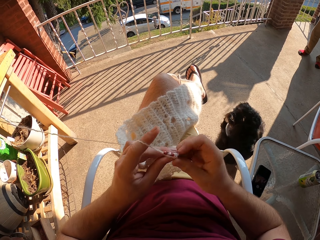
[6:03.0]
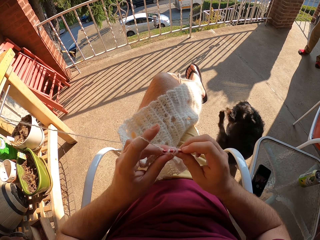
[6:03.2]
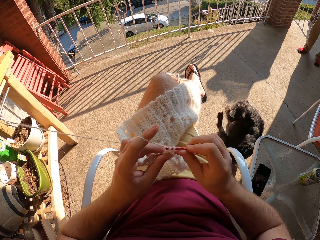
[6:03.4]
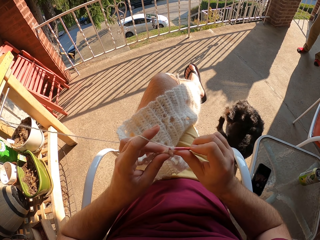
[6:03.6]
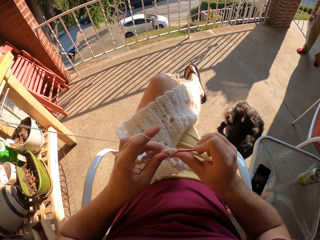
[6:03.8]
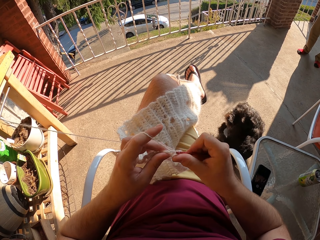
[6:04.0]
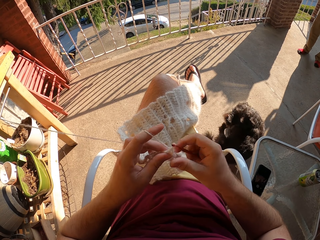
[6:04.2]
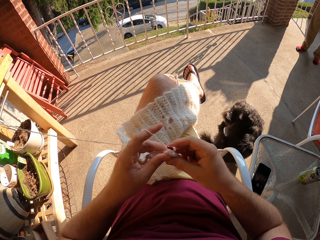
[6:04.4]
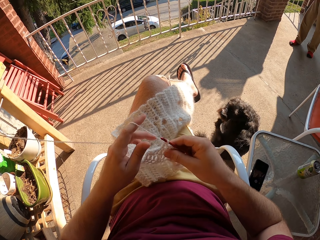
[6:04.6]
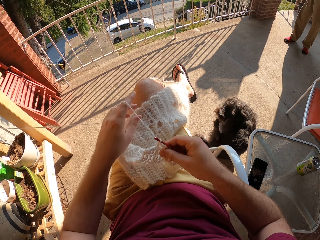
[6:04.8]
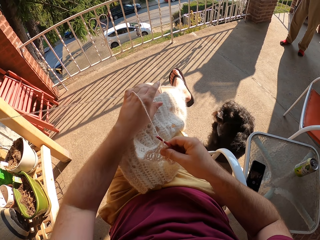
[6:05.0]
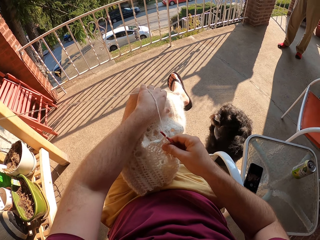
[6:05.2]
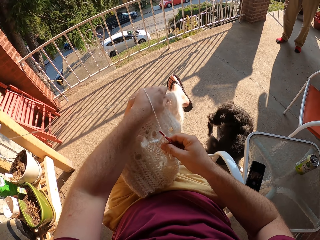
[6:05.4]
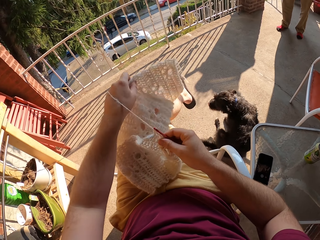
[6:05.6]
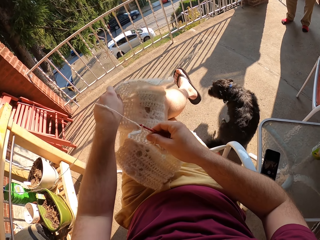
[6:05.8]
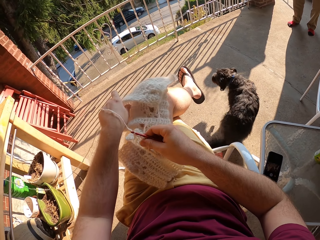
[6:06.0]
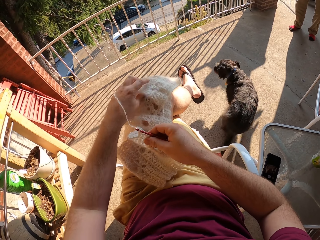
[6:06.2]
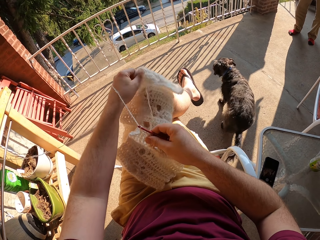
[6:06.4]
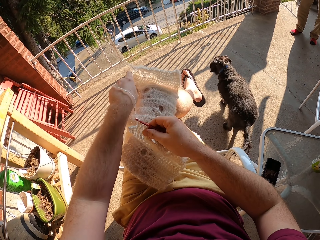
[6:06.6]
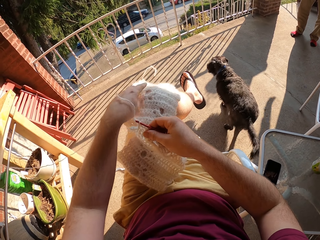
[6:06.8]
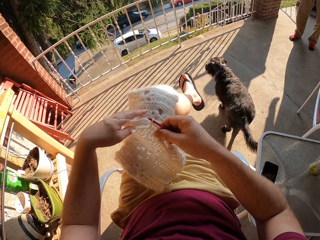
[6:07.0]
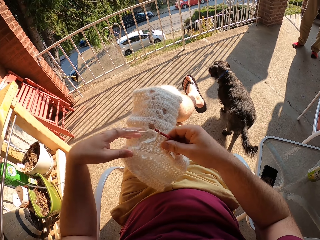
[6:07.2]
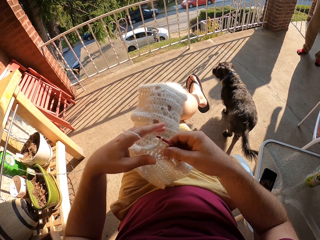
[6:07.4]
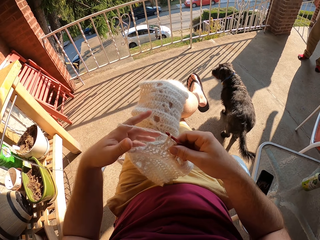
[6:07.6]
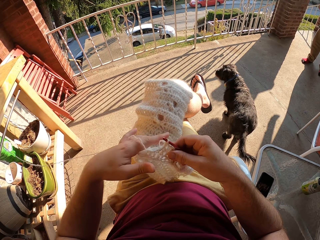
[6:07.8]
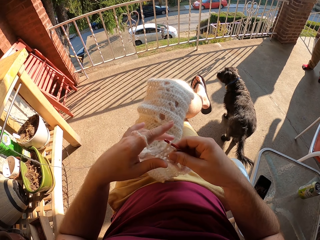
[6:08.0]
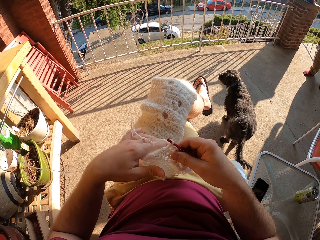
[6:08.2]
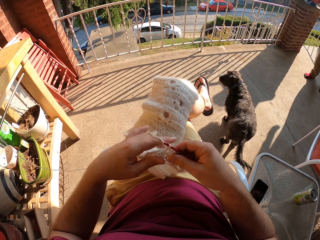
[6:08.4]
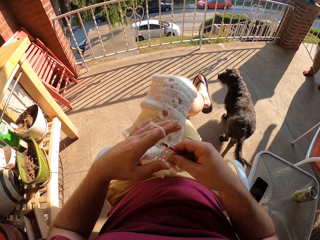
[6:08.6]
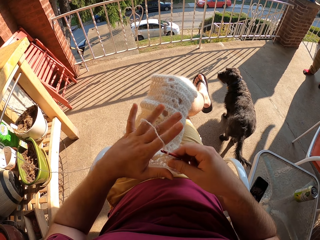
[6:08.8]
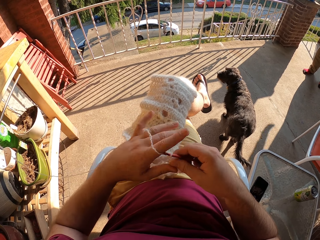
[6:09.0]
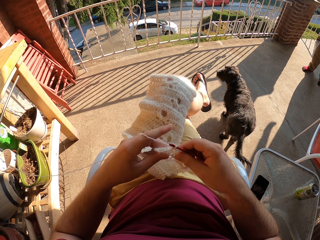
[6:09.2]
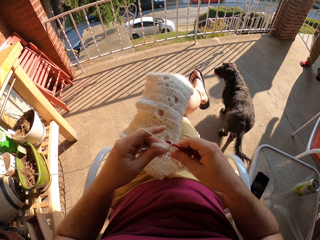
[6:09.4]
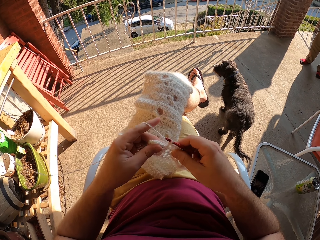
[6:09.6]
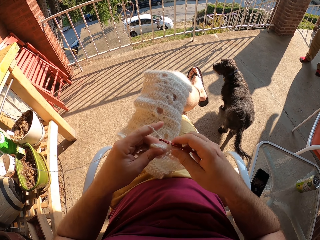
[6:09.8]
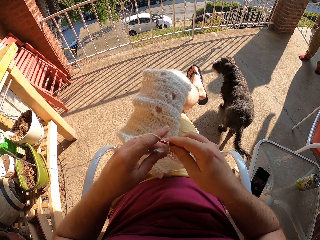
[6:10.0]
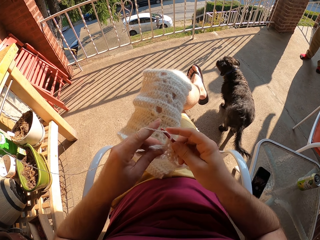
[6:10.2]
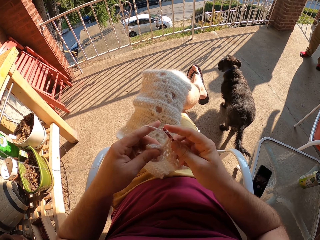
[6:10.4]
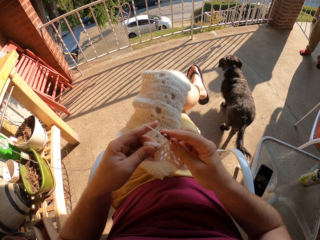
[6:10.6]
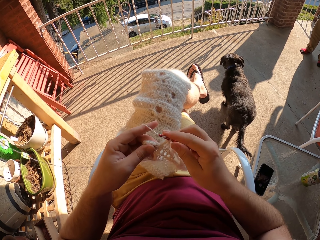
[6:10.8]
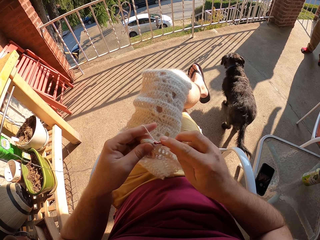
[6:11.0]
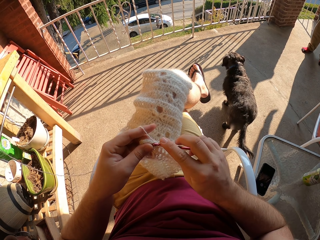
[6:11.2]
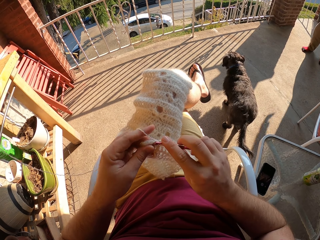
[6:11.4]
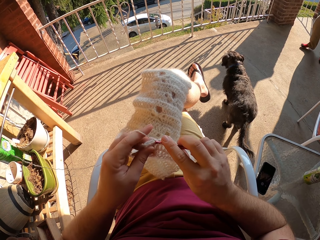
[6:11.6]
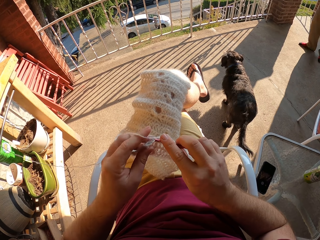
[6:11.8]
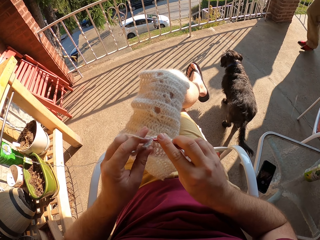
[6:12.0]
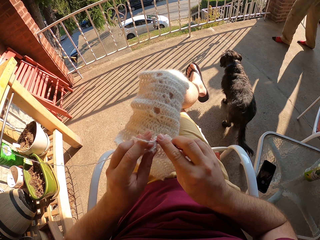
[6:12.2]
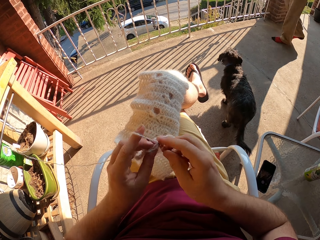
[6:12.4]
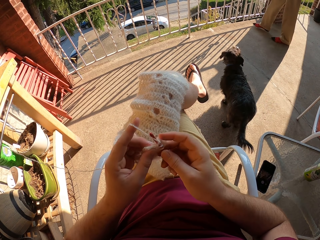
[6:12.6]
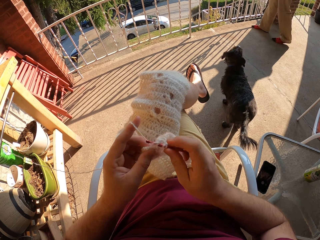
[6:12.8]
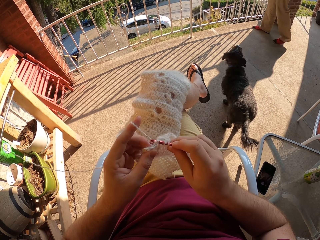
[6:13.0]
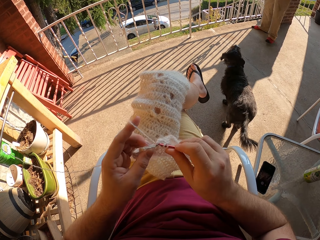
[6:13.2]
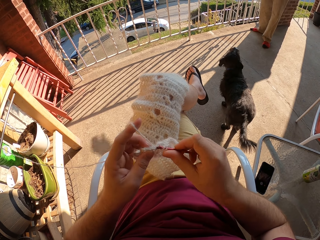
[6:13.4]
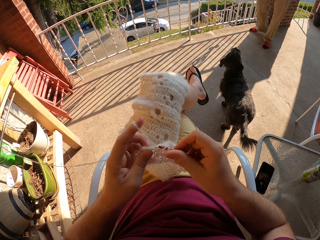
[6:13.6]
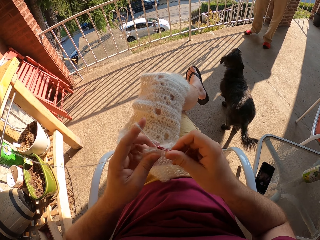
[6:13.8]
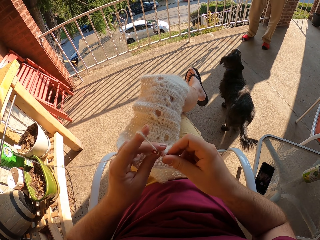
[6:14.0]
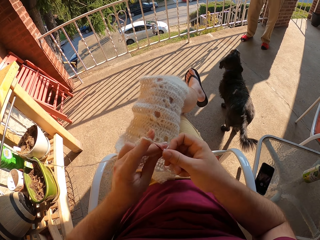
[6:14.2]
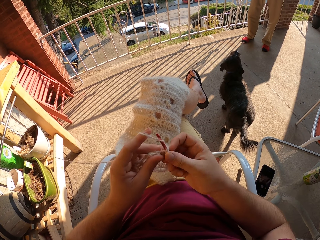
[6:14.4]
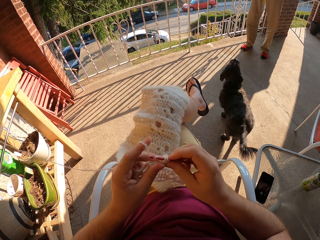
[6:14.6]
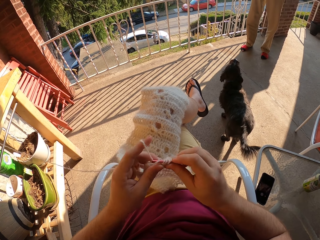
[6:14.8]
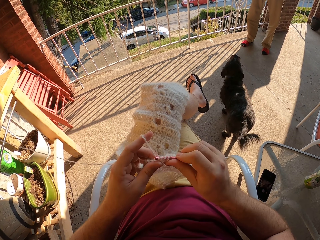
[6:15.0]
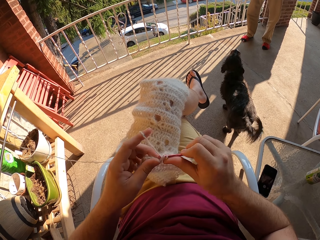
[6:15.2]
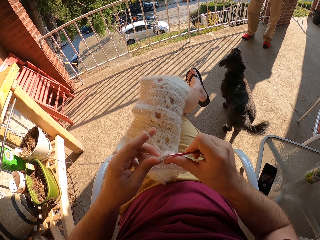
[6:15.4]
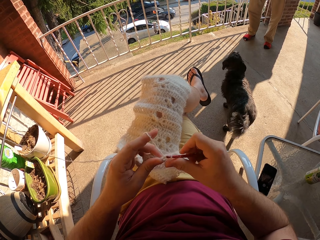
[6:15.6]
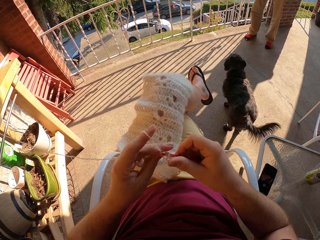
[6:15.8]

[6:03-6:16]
The camera wearer adjusts the fabric. They crochet the fabric with a crochet hook.

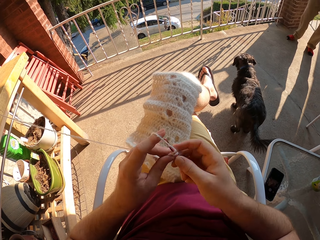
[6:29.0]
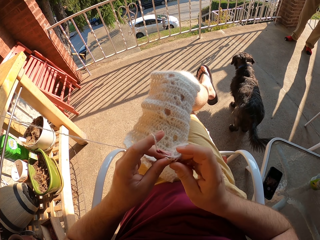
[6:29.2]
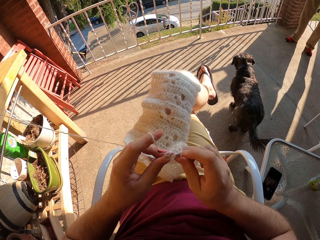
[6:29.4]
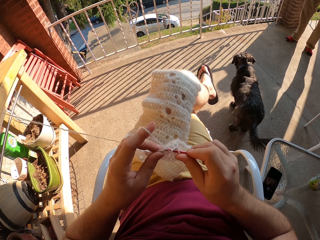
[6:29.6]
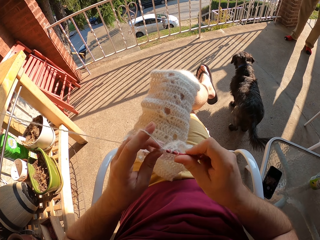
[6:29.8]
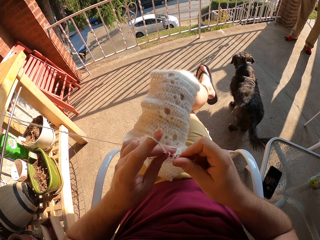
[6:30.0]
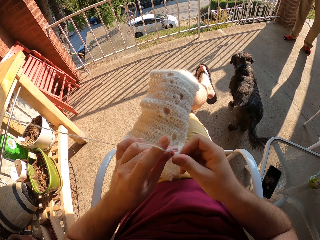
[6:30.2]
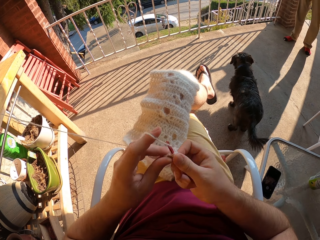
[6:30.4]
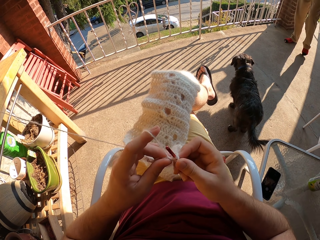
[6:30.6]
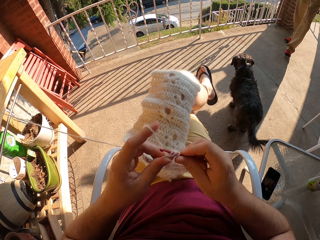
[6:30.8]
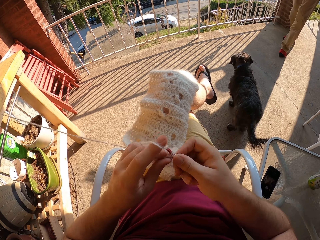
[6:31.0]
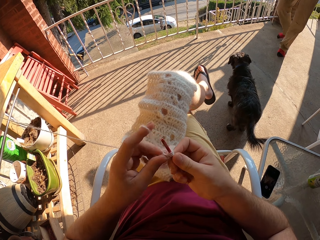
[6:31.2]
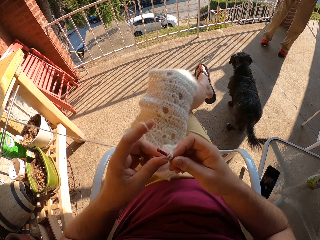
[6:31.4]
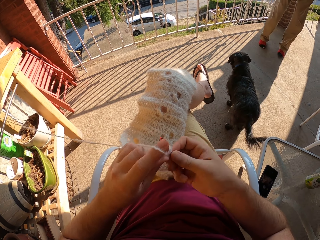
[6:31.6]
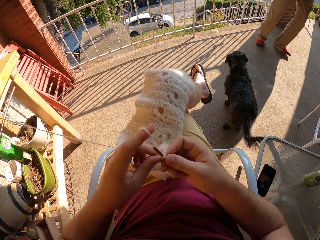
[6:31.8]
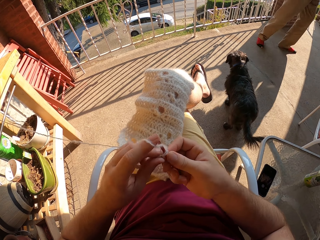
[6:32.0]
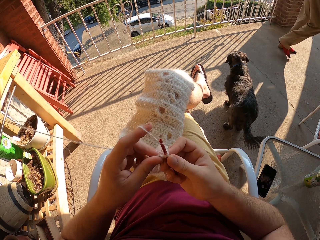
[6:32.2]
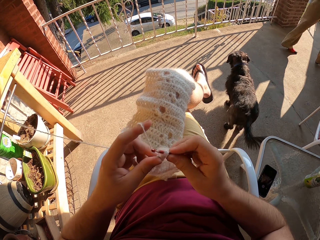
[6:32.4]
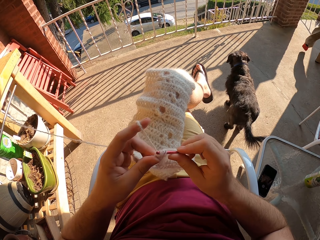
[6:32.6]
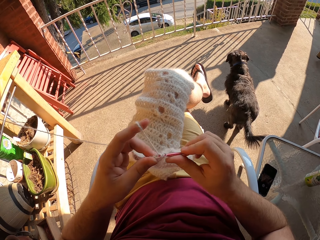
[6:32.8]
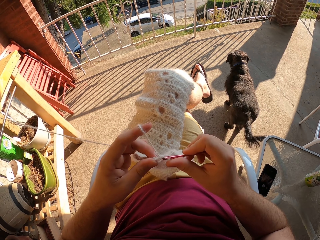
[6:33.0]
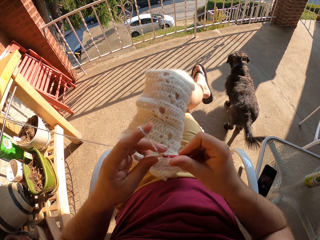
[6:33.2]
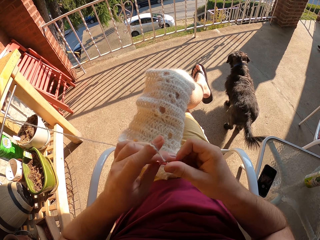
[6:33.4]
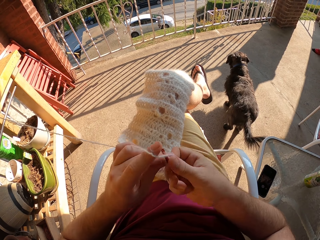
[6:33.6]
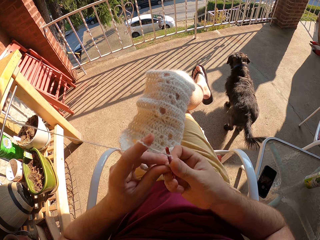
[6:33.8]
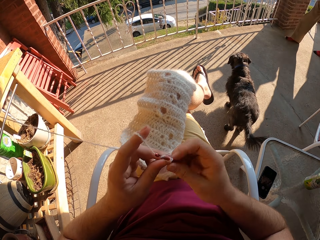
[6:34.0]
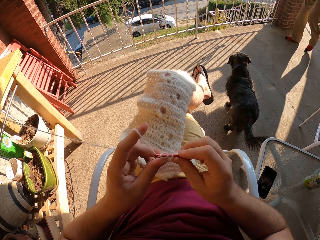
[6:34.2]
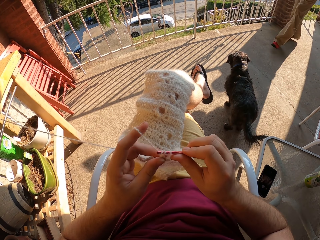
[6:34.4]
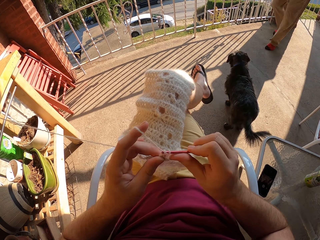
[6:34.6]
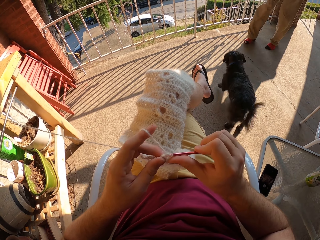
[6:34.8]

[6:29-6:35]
A person moves in the compound.

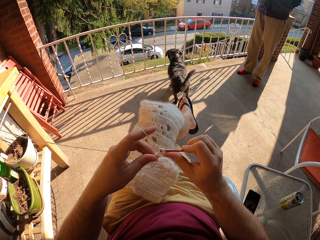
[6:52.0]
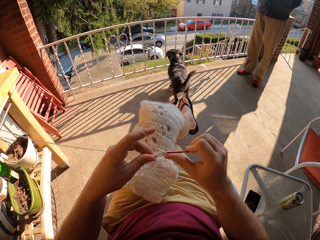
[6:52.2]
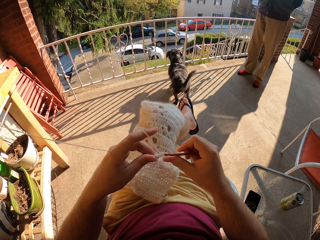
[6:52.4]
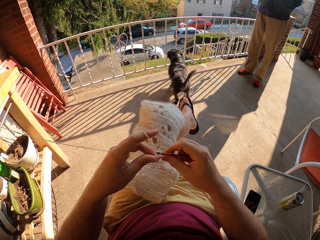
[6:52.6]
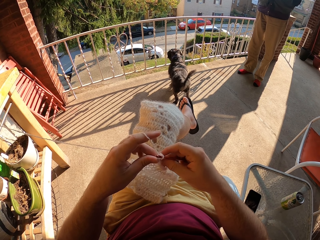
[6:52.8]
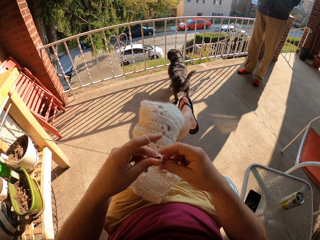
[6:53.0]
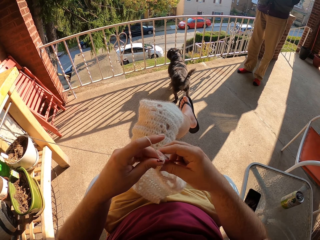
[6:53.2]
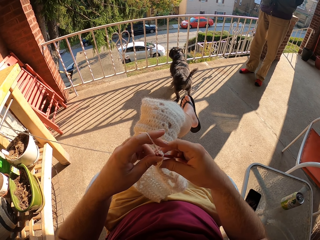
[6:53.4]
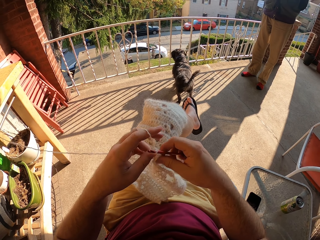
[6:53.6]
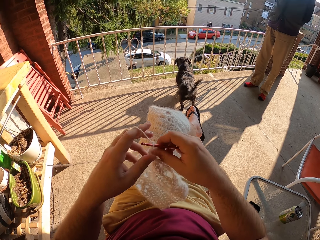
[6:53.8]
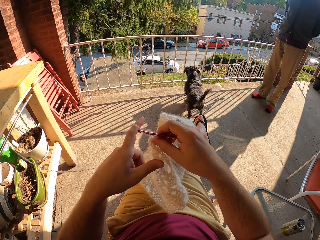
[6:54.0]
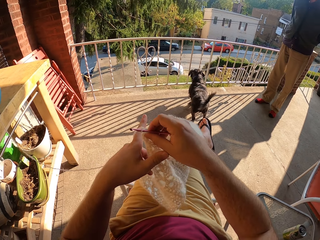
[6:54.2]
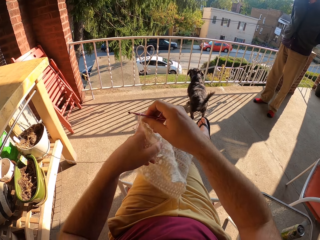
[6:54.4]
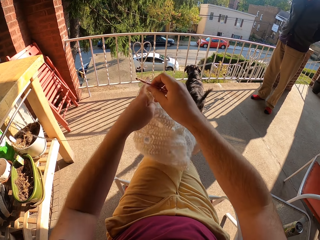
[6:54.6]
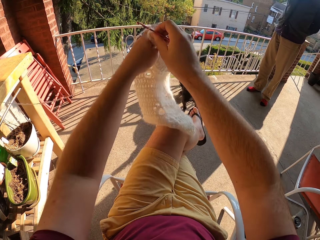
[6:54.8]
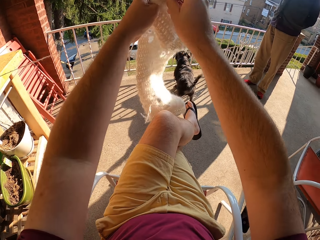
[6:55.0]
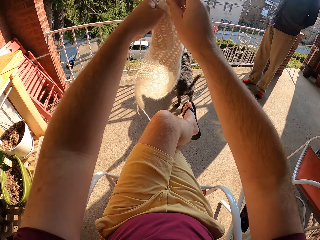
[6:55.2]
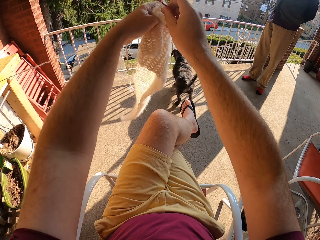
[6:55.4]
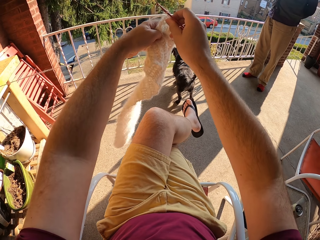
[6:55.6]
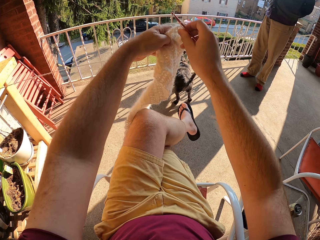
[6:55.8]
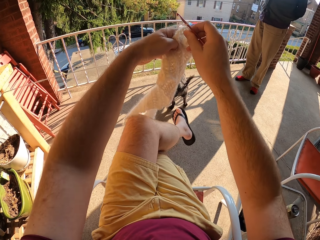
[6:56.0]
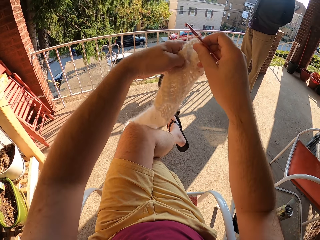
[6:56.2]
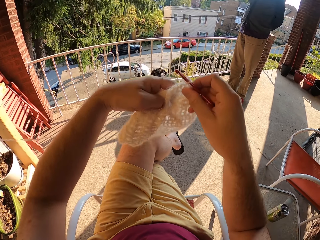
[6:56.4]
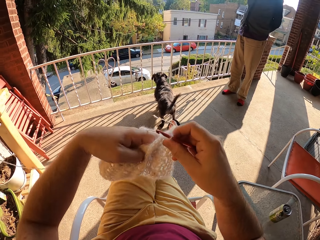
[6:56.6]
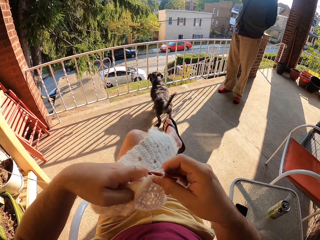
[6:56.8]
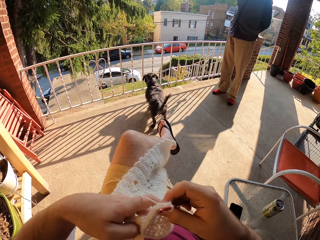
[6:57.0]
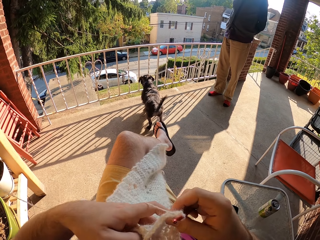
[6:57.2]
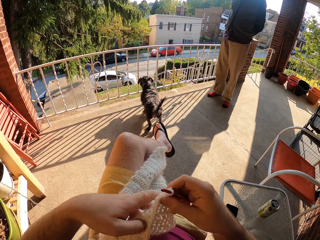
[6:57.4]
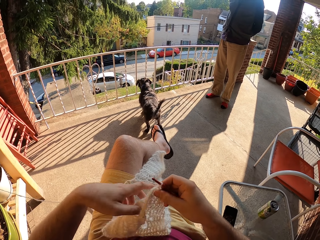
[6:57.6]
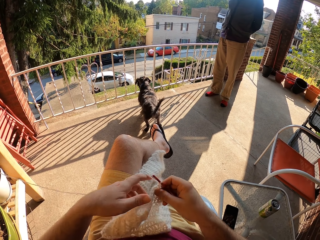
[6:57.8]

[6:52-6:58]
The camera wearer adjusts the fabric.
